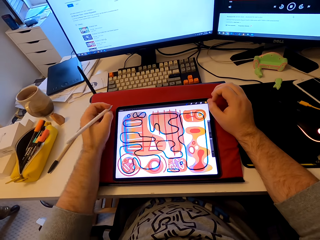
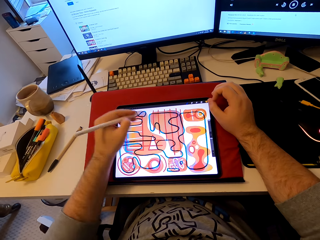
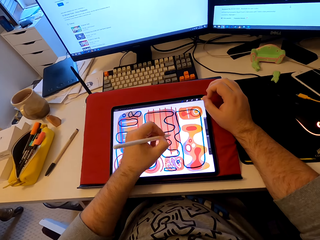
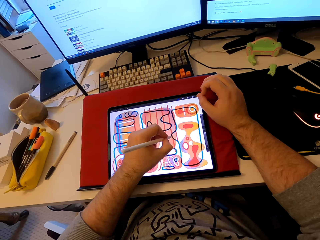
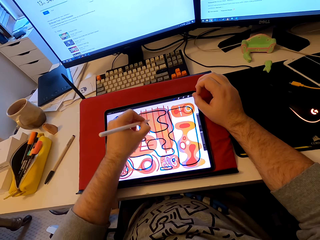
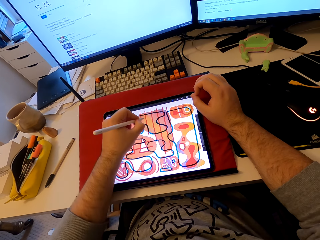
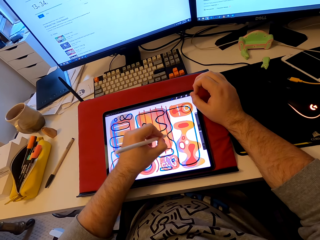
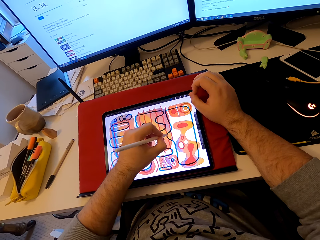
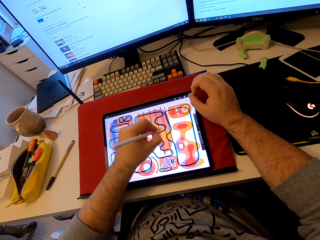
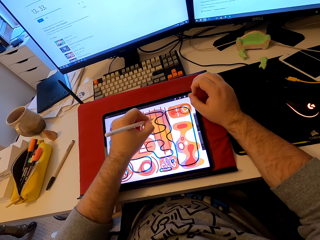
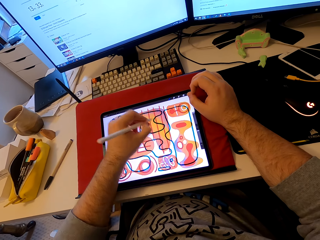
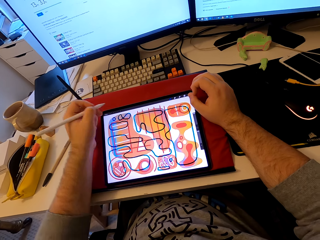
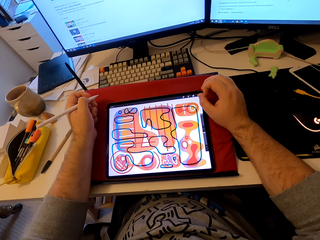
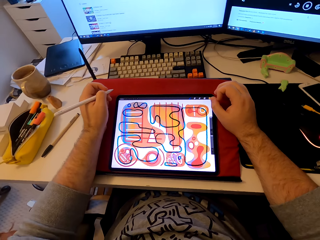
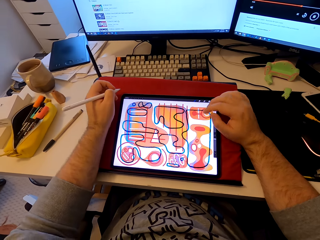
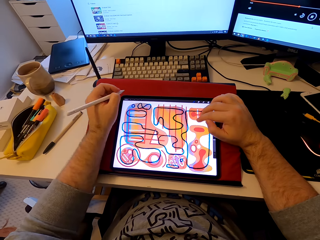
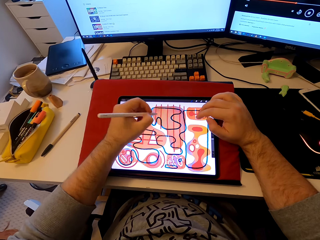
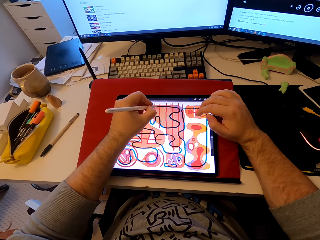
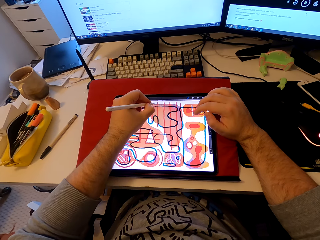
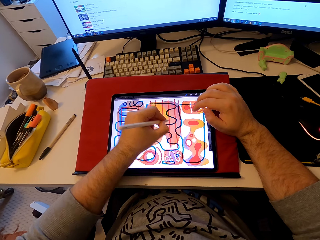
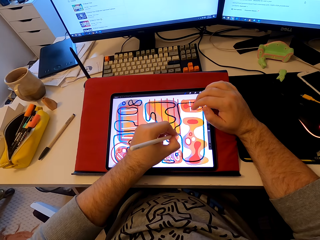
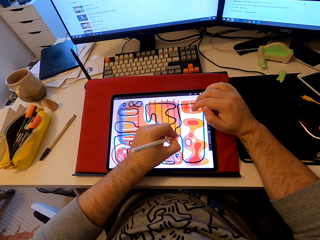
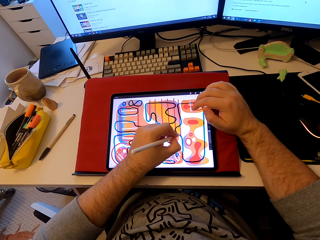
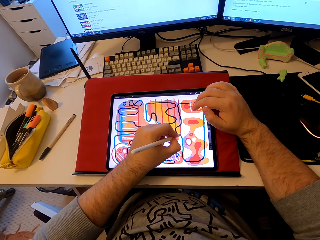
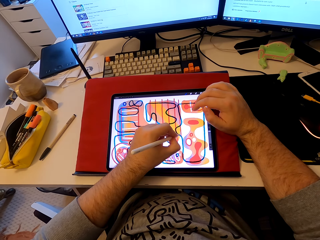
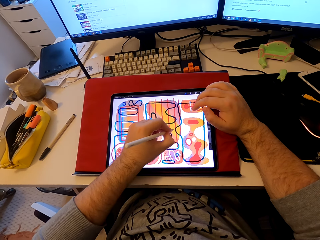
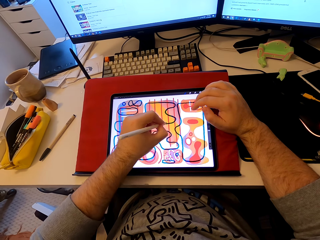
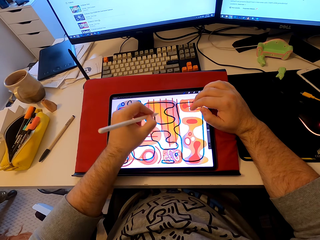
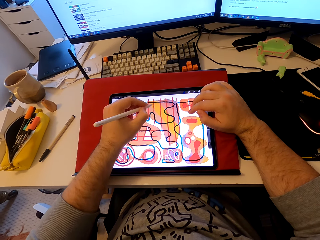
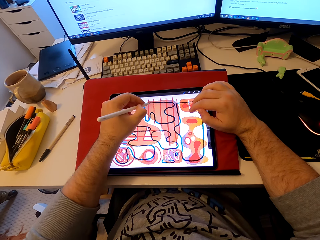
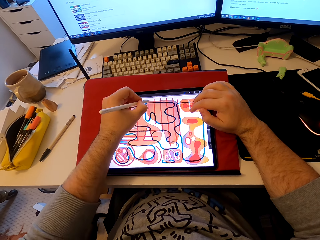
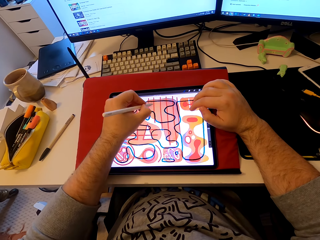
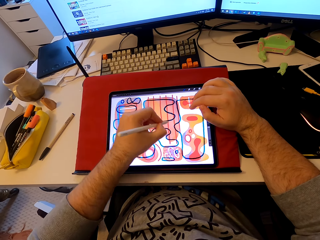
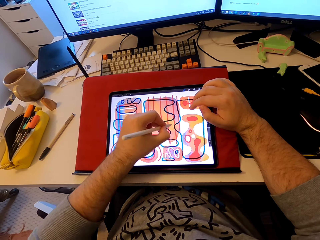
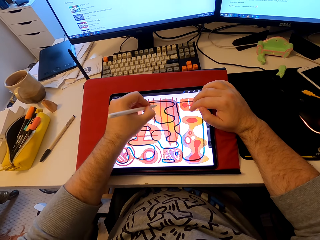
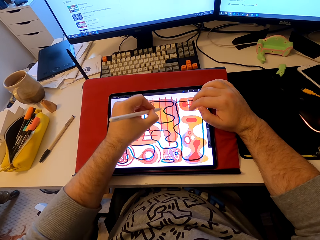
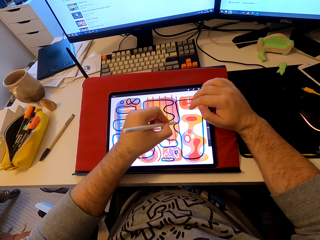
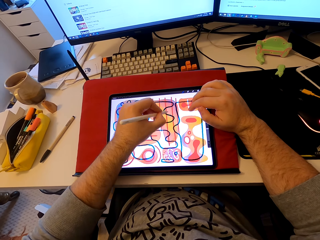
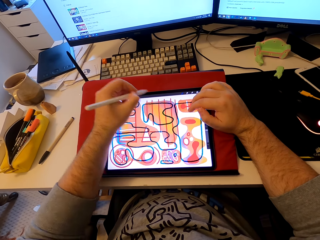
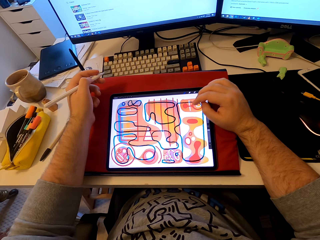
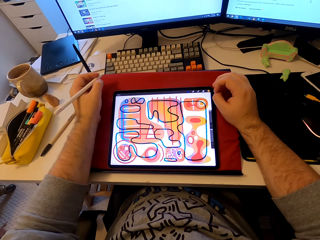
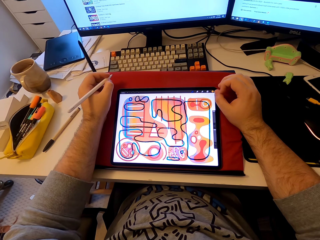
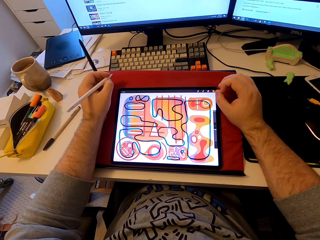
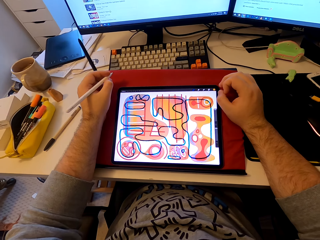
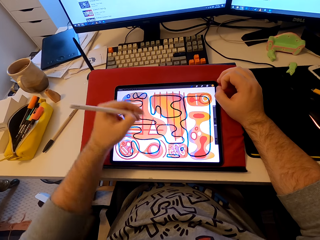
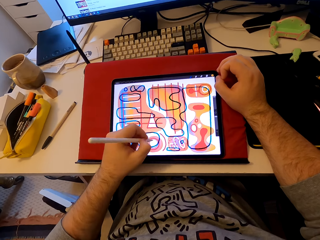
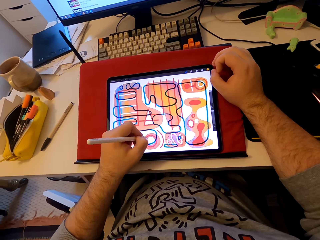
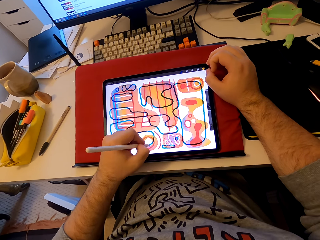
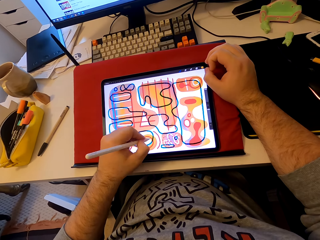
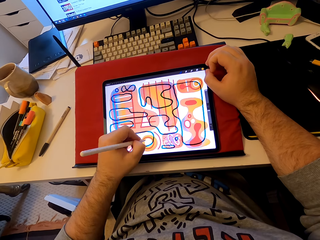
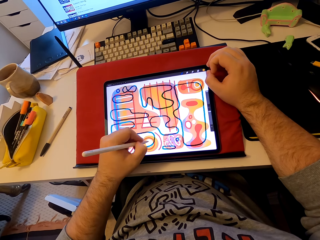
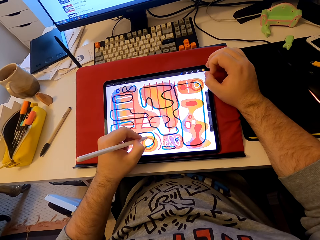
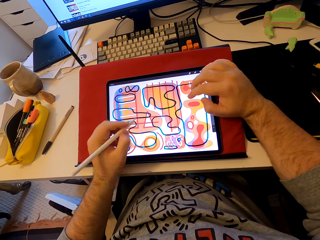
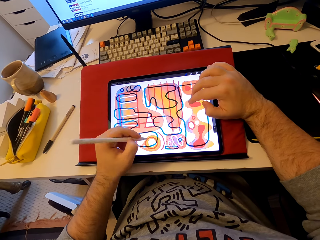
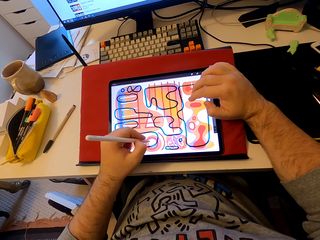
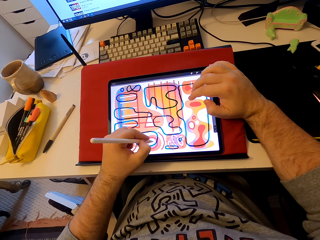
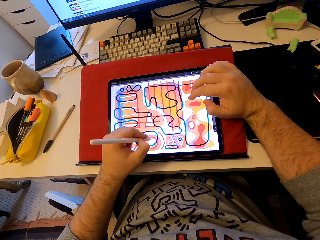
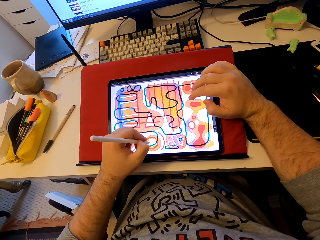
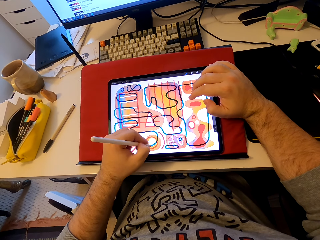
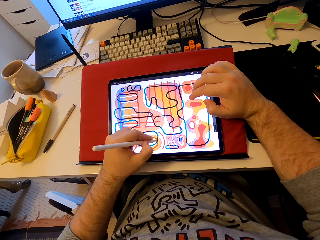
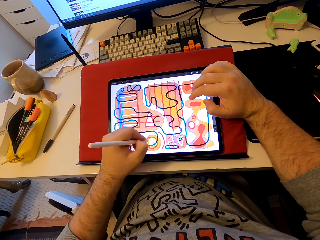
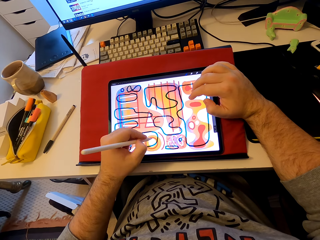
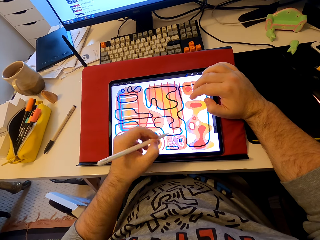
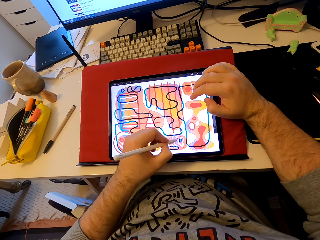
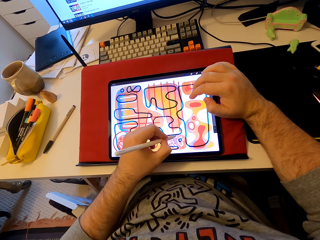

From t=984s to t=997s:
The camera wearer pulls his hand from the tablet. He stares at the tablet. He draws patterns on the tablet. He colors on the tablet's screen. He pulls his hand from the tablet. He stares at the tablet. He taps on the tablet's screen. He draws patterns on the tablet. He colors on the tablet's screen. He taps on the tablet's screen. He colors on the tablet's screen. He pulls his hand from the tablet. He stares at the tablet. He draws patterns on the tablet. He colors on the tablet's screen. He taps on the tablet's screen. He colors on the tablet's screen.

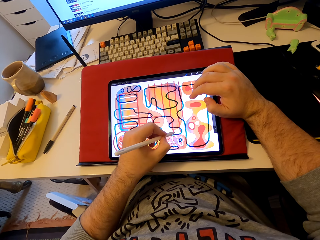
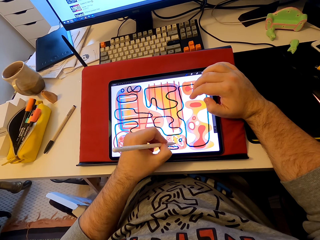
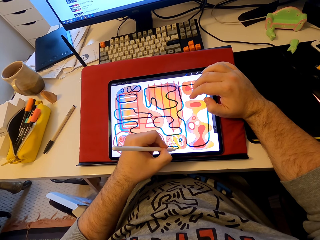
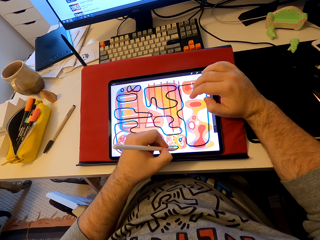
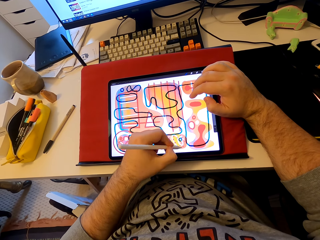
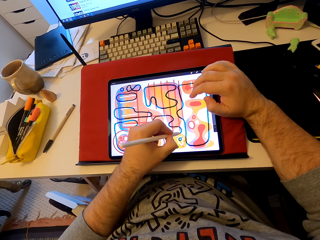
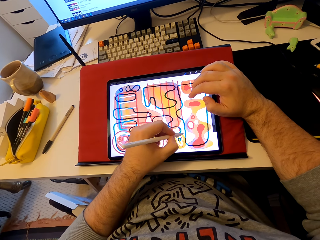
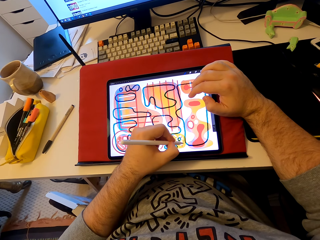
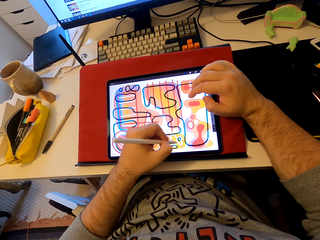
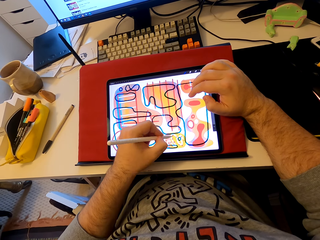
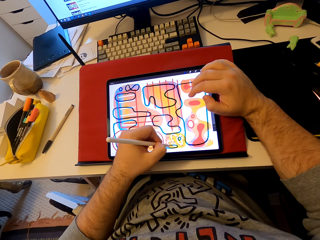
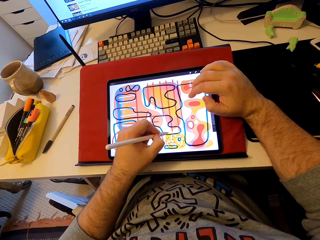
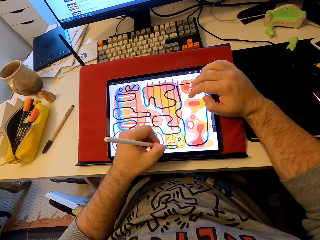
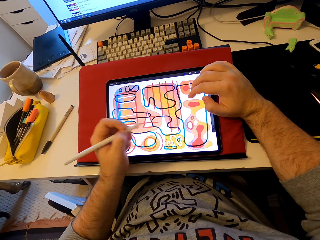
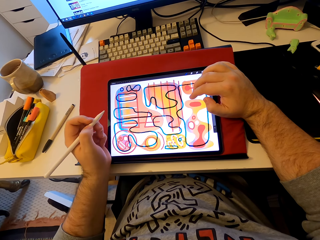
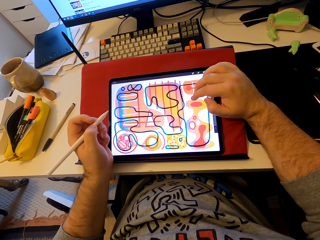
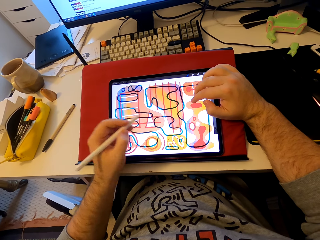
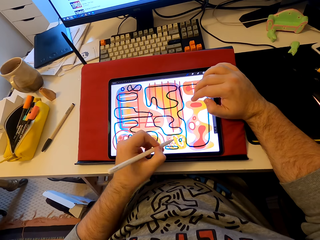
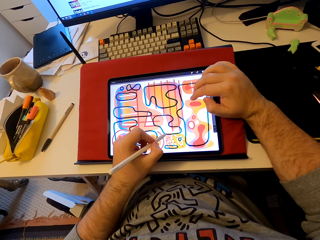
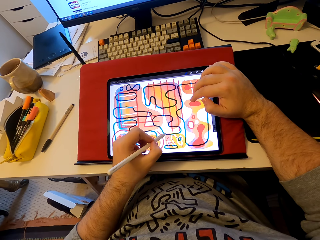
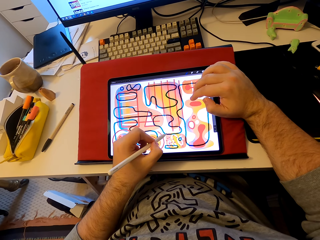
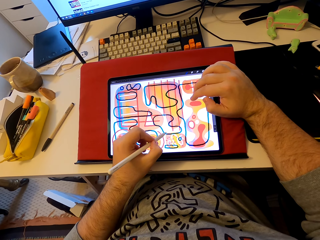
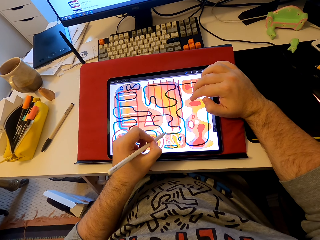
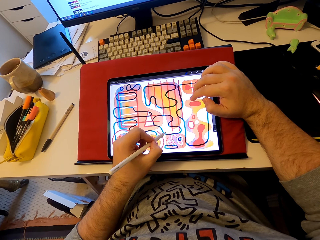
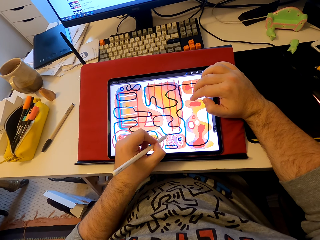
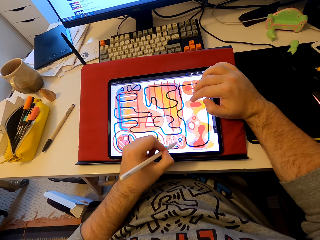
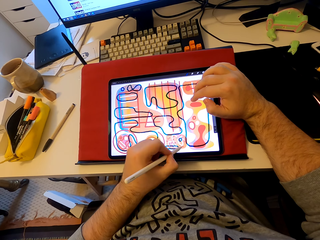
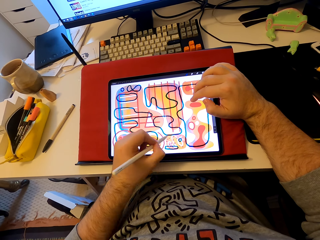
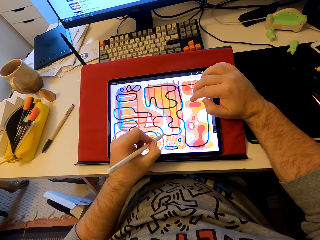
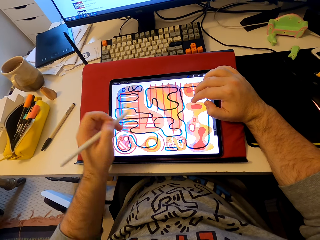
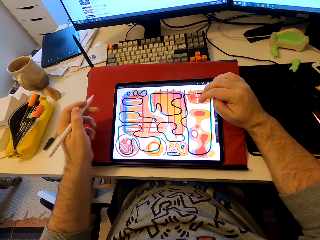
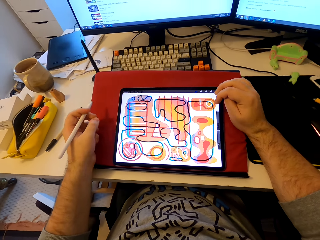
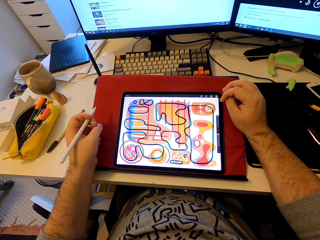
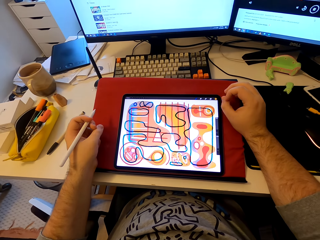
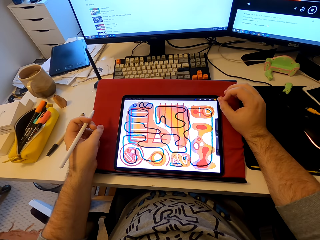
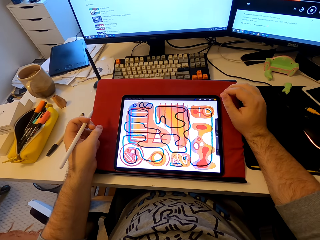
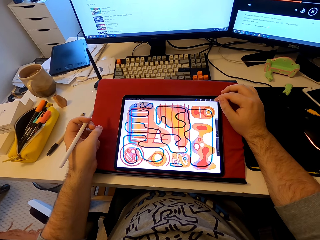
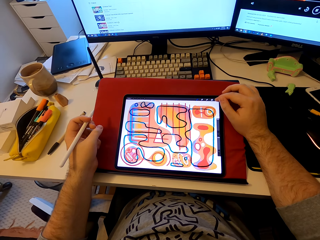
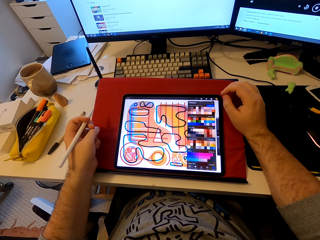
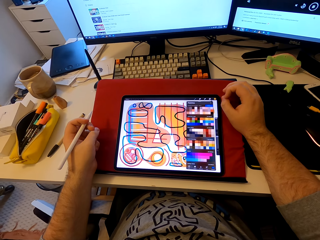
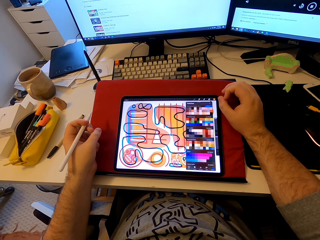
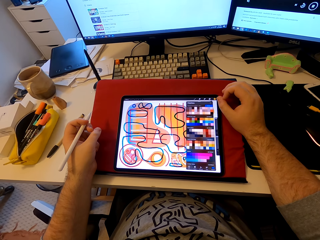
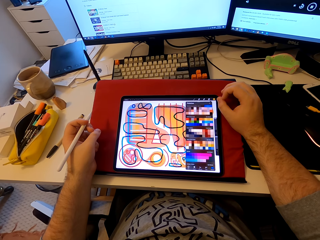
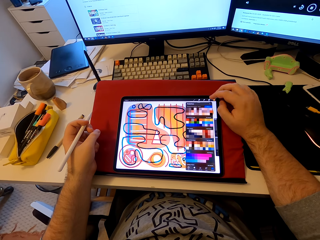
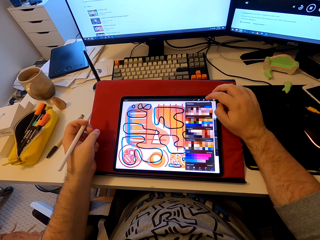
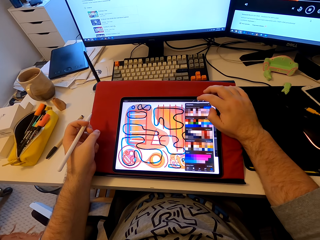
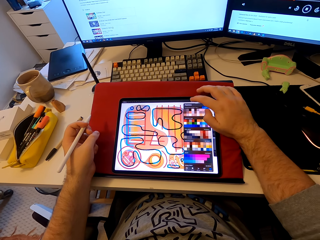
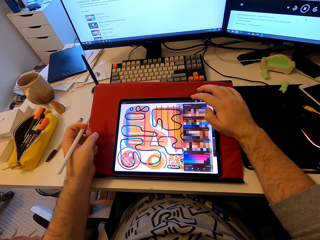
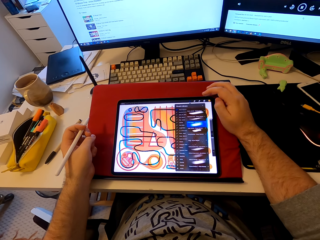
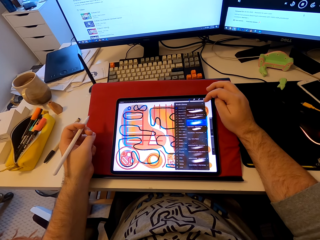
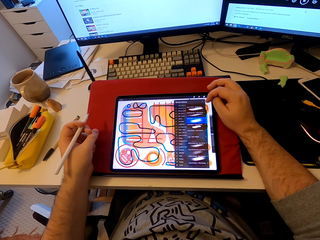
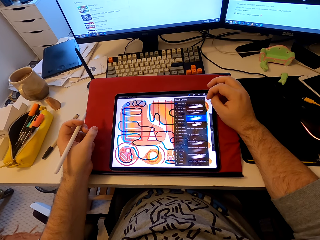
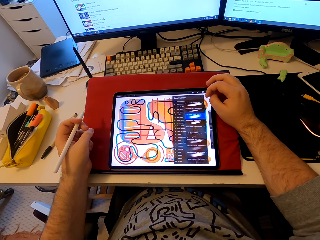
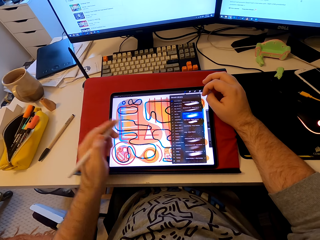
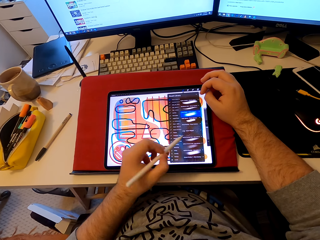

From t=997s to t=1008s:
The camera wearer draws on the tablet's screen. He colors on the tablet's screen. He taps on the tablet's screen. He stares at the tablet. He pulls his hand from the tablet. He operates the tablet. He taps on the tablet's screen.
